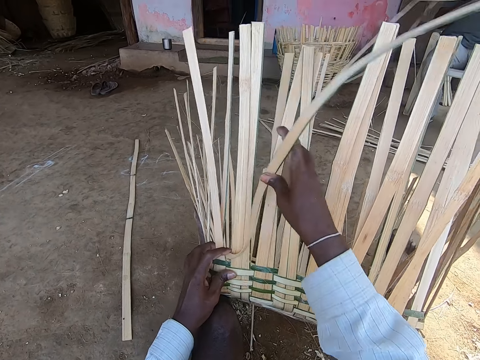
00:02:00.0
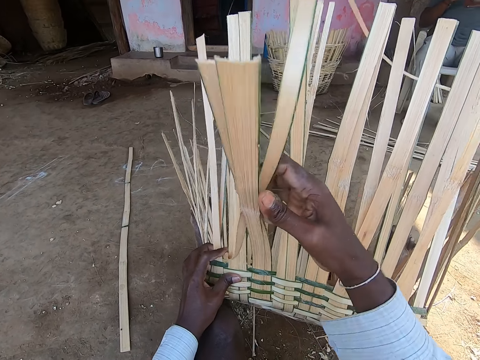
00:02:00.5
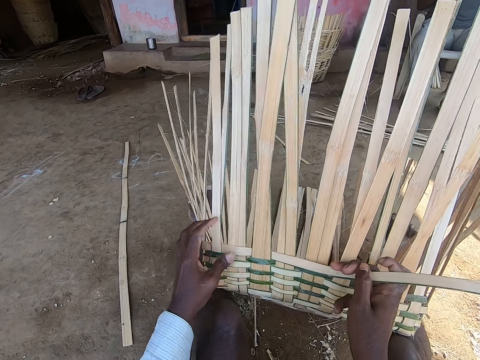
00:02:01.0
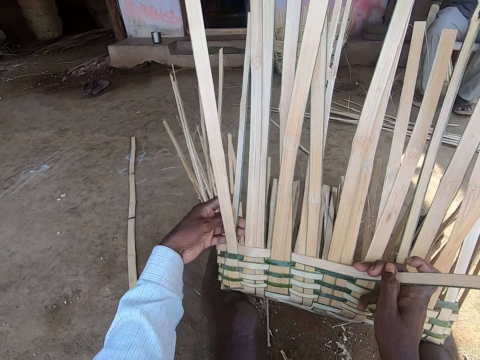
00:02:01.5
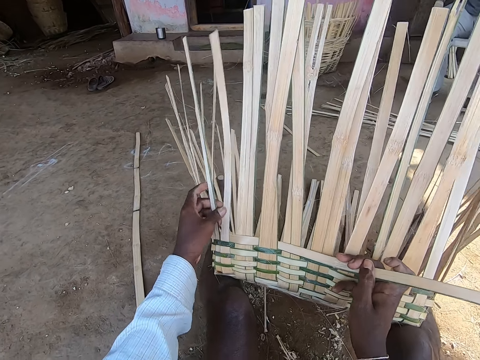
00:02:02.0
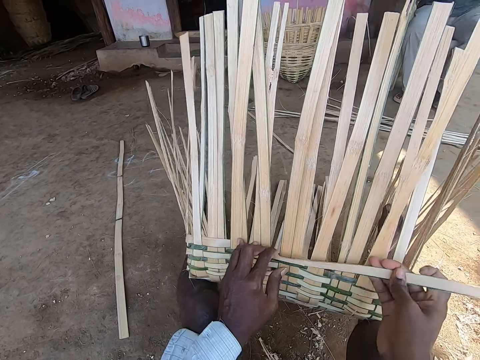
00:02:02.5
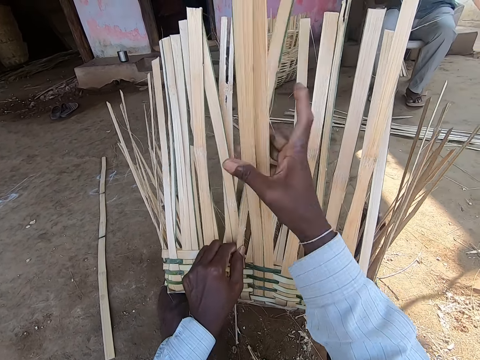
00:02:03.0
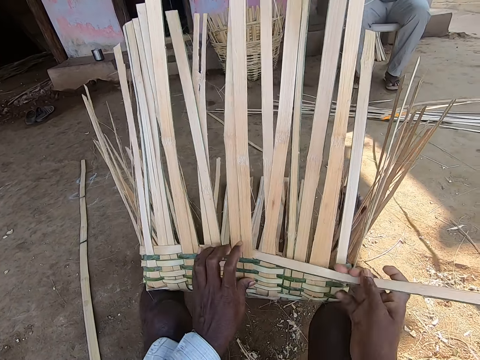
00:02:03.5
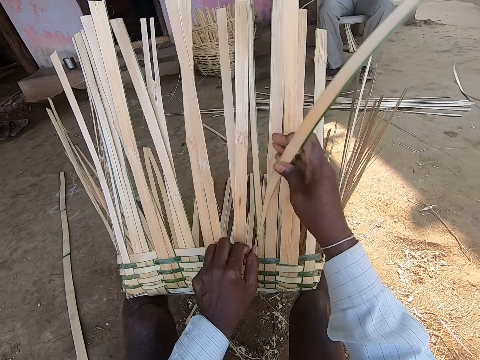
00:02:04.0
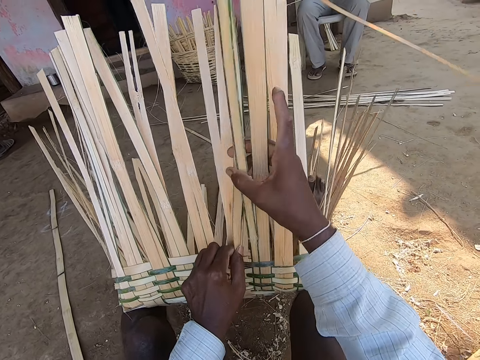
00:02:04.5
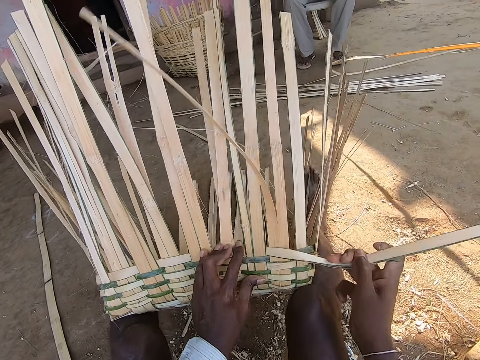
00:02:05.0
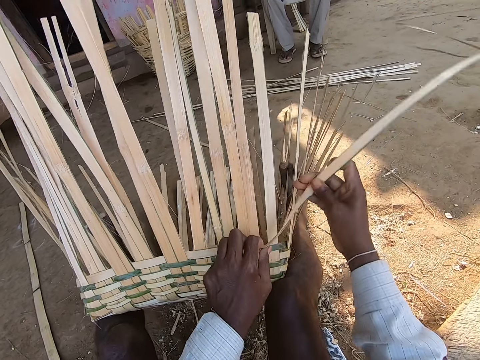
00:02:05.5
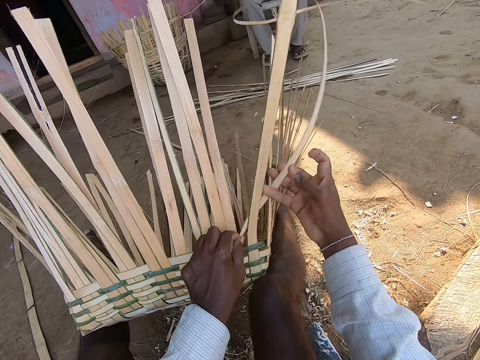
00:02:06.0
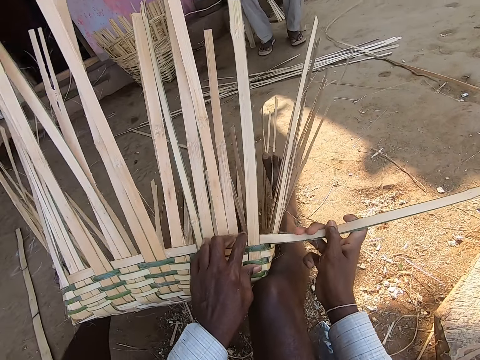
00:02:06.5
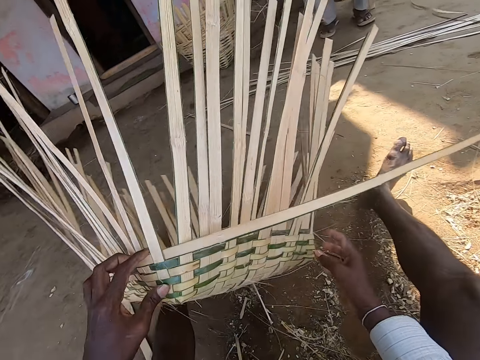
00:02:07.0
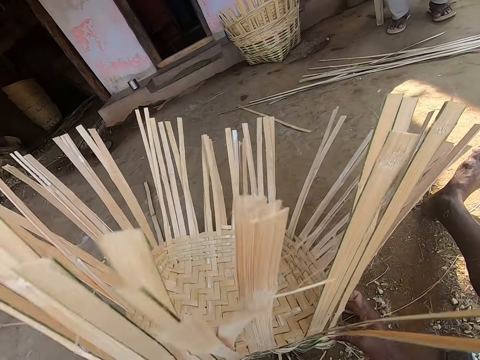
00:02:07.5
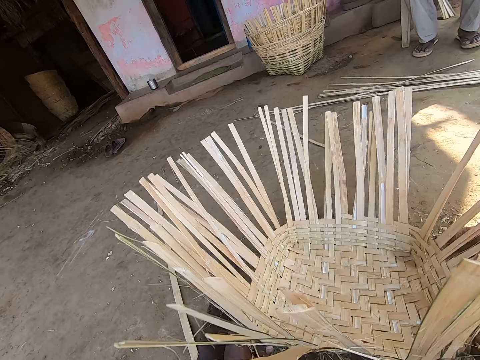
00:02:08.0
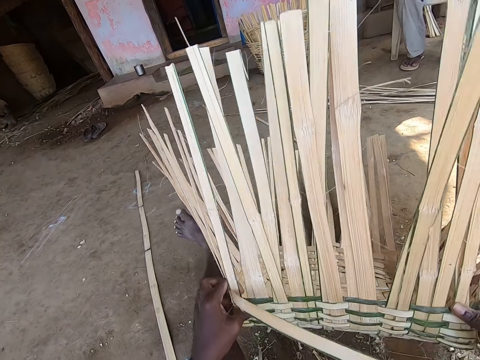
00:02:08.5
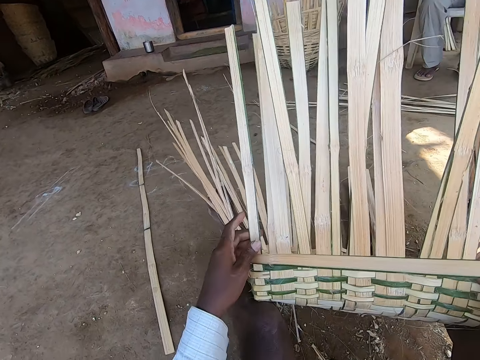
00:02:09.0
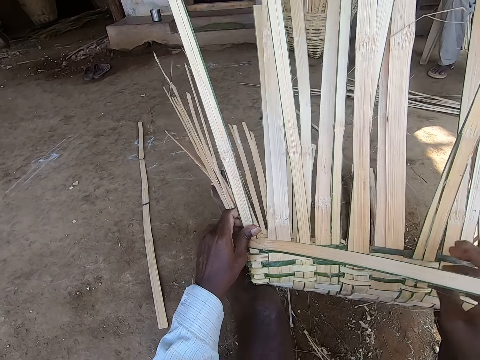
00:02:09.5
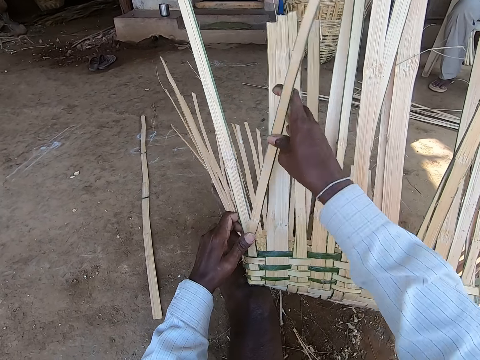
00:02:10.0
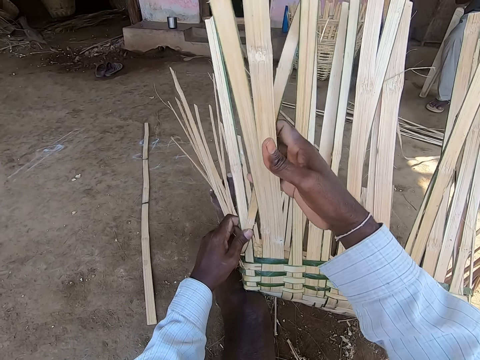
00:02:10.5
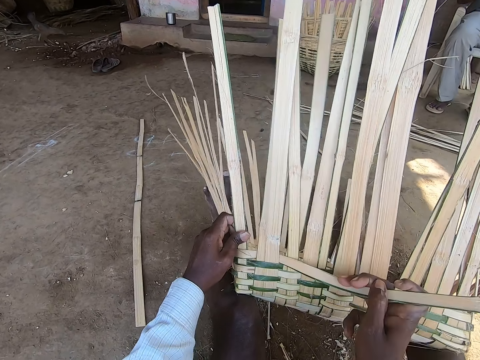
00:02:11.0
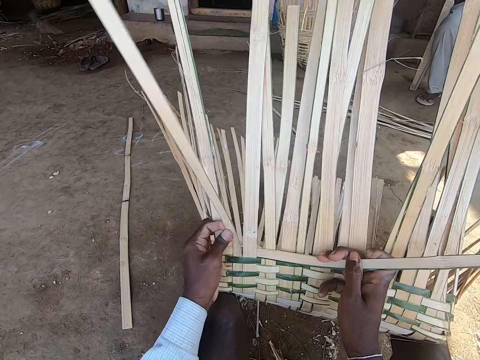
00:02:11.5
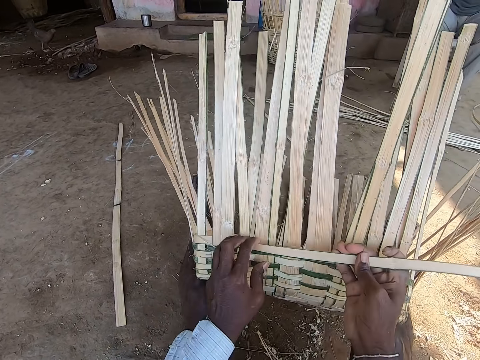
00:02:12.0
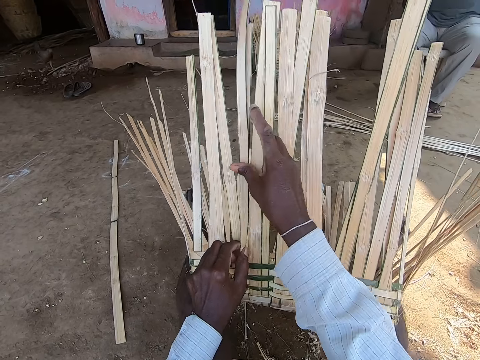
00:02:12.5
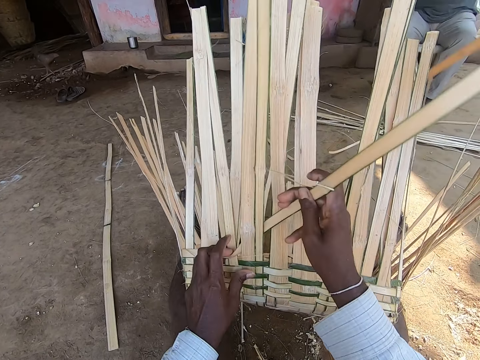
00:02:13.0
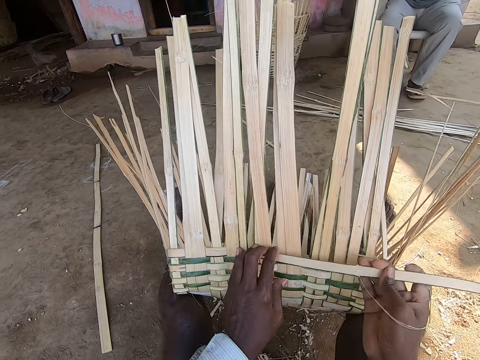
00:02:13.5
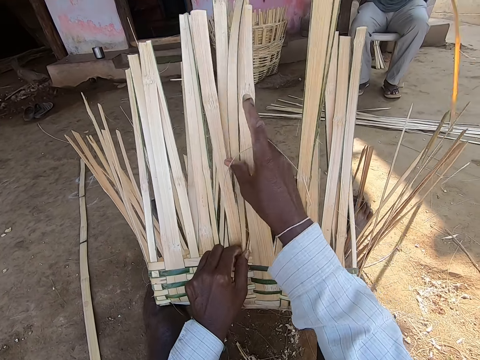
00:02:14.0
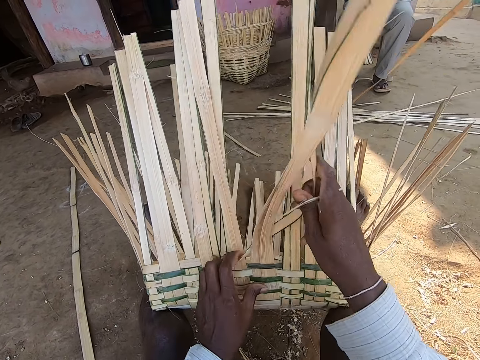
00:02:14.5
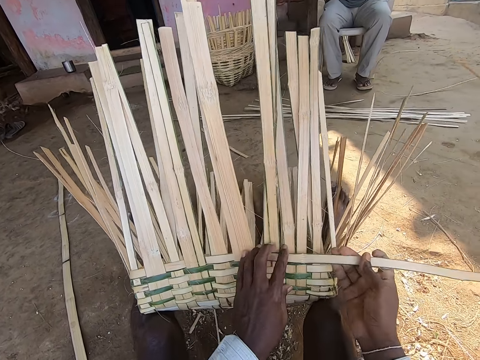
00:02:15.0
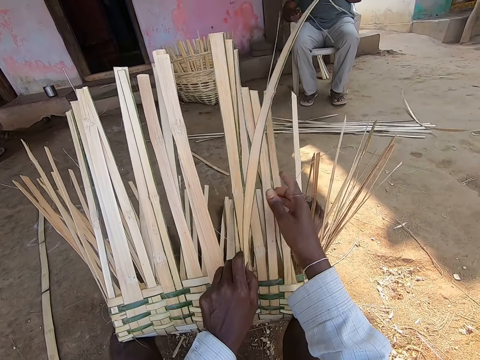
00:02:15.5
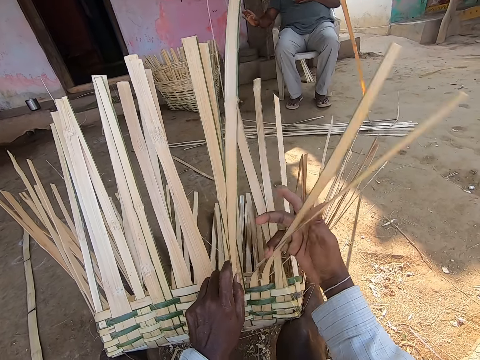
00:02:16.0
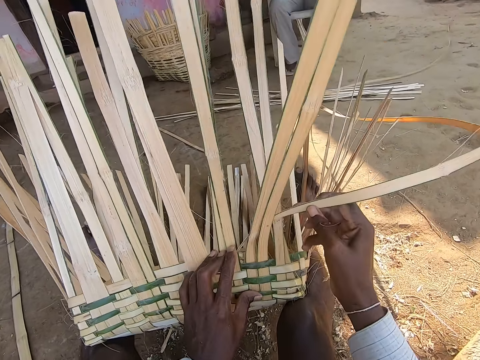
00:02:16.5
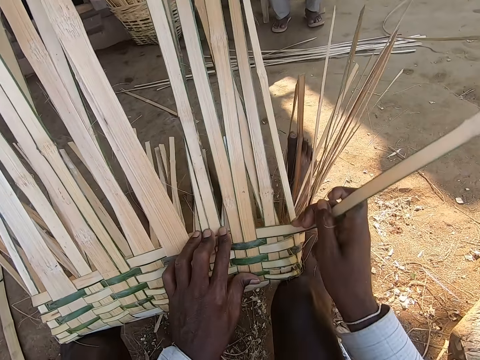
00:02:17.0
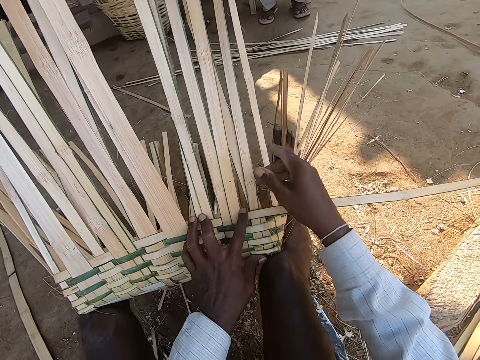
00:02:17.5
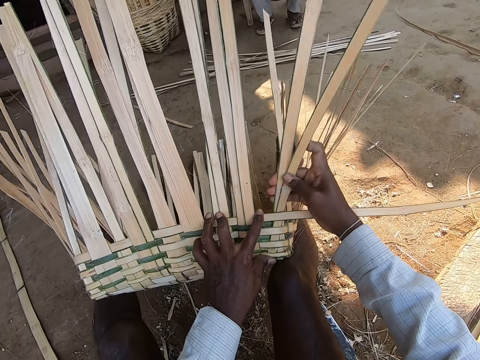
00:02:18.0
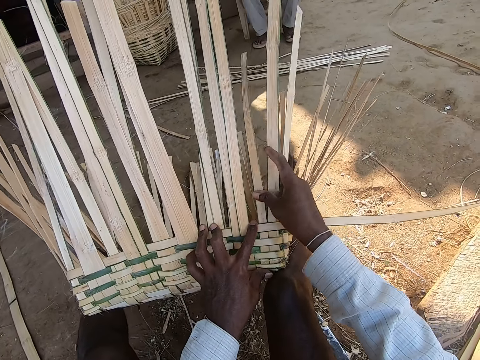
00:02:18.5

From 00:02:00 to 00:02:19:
The camera wearer turns the basket on the ground. He holds the basket with his hands. He moves the basket in his hands to the ground. He lifts the bucket in his hands from the ground. He holds the basket strip with his left hand. He holds the bamboo strip with his right hand. He weaves the basket in his left hand with the bamboo strip in his right hand. The man interacts with the camera wearer. The camera wearer adjusts the basket strip with his right hand.

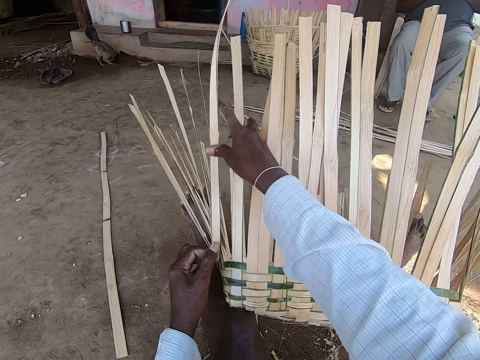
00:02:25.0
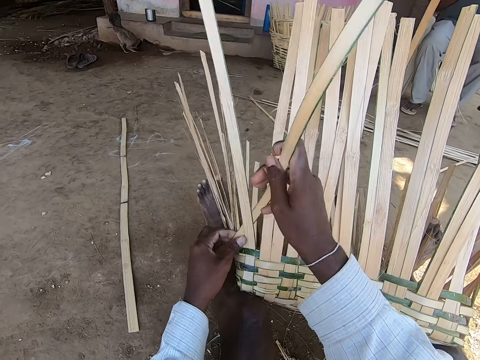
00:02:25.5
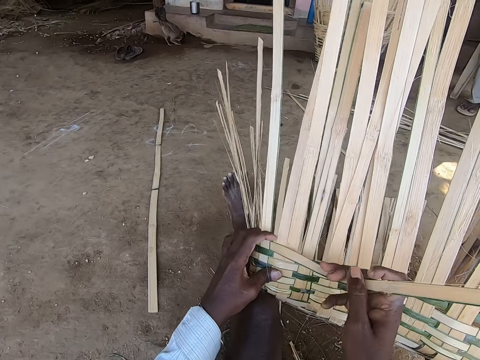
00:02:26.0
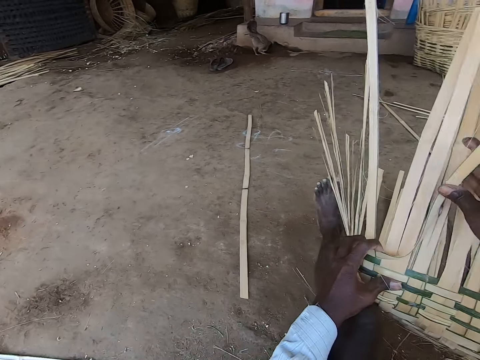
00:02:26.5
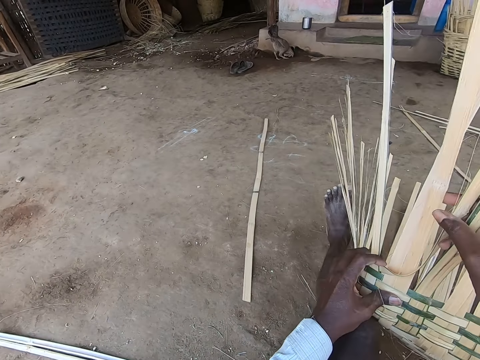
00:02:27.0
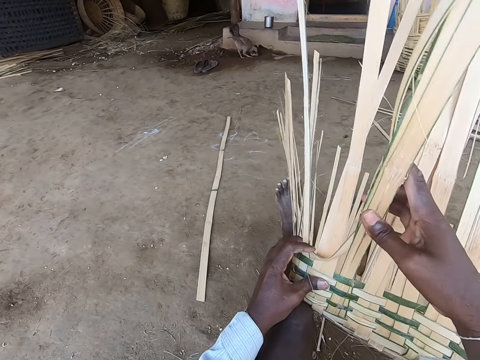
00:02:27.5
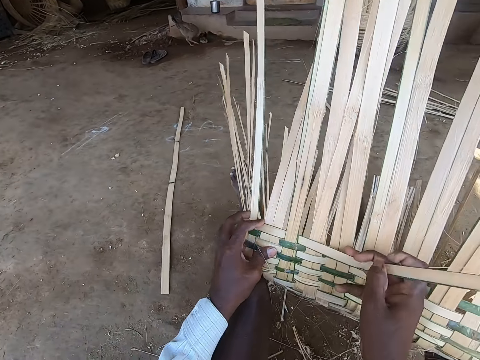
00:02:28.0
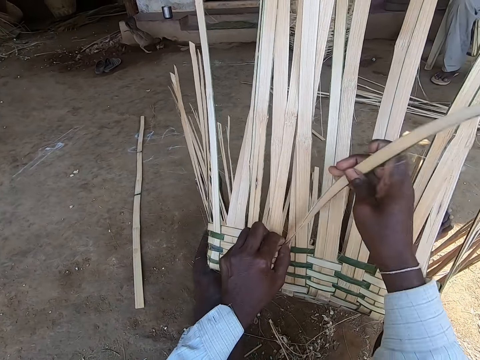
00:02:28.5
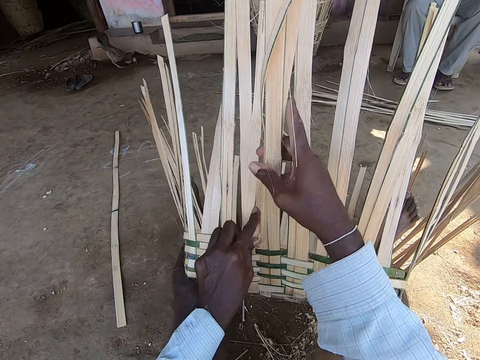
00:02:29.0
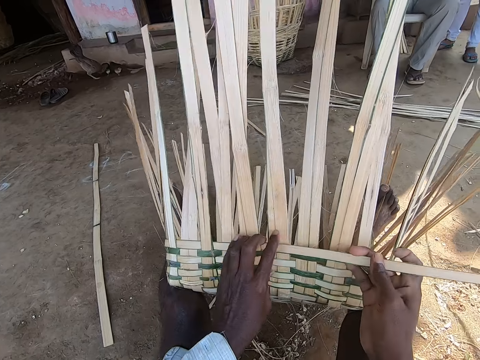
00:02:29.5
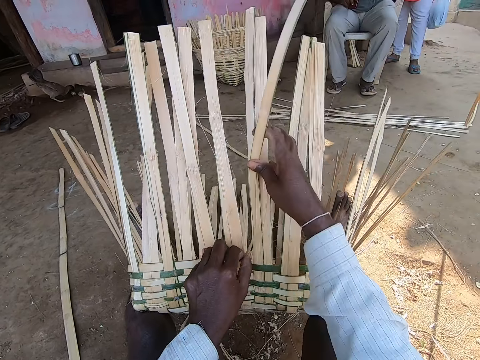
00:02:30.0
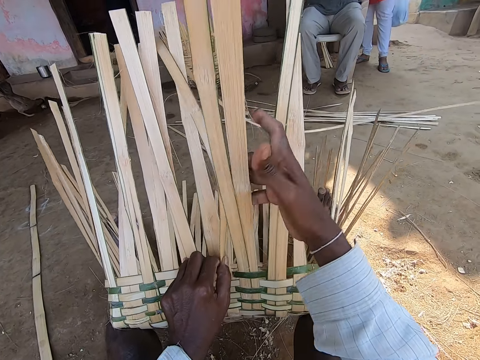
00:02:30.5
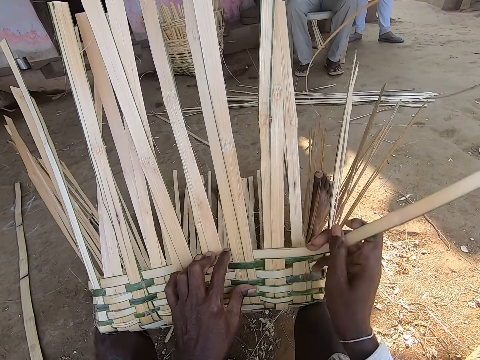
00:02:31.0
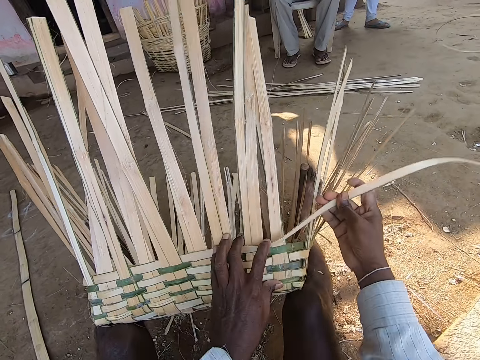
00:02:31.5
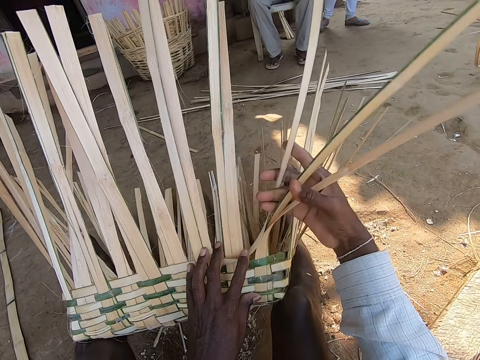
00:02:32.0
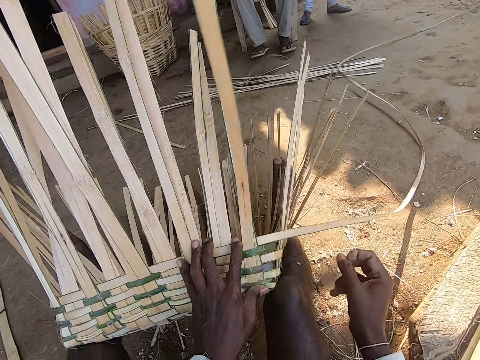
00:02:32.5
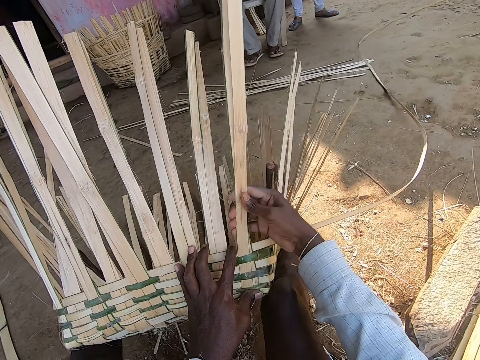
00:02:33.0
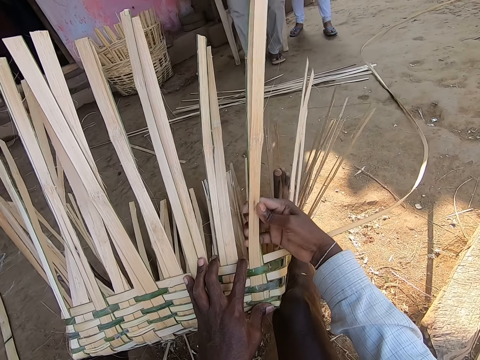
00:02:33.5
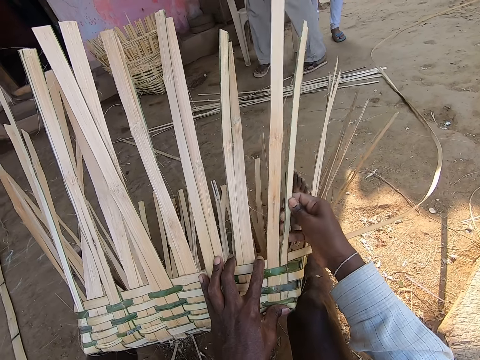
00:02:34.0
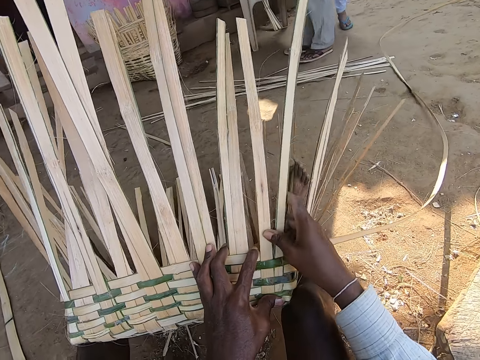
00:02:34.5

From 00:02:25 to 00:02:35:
The camera wearer weaves the basket in his left hand with the bamboo strip in his right hand. He adjusts the basket strip with his right hand.
